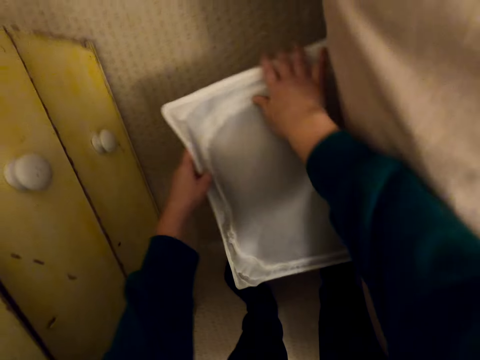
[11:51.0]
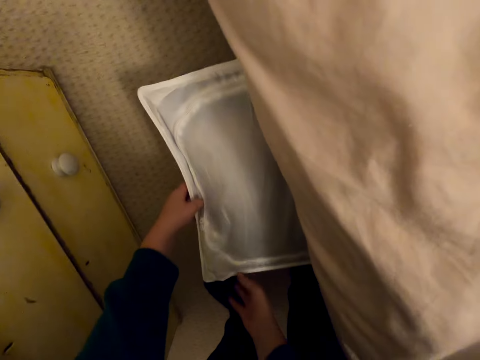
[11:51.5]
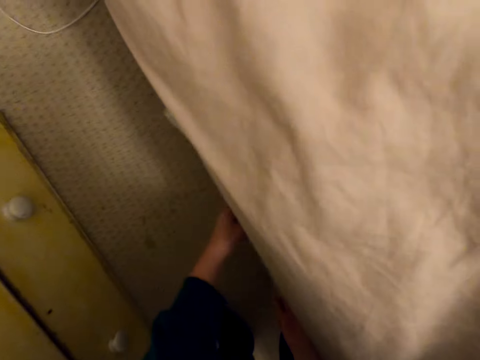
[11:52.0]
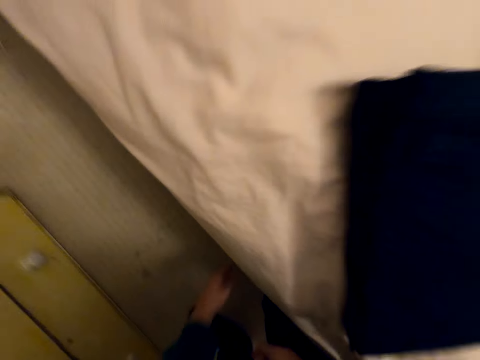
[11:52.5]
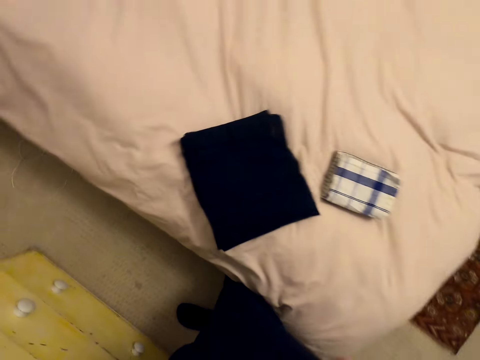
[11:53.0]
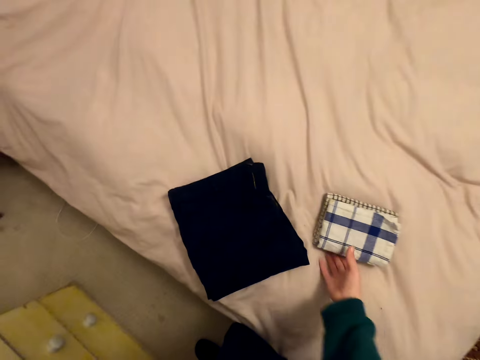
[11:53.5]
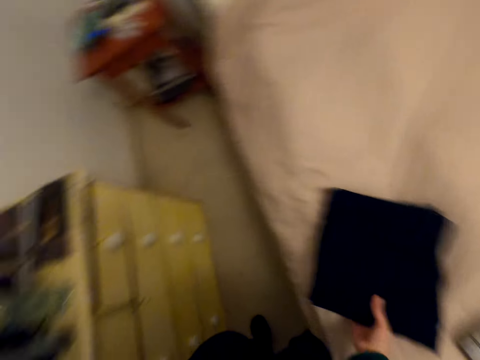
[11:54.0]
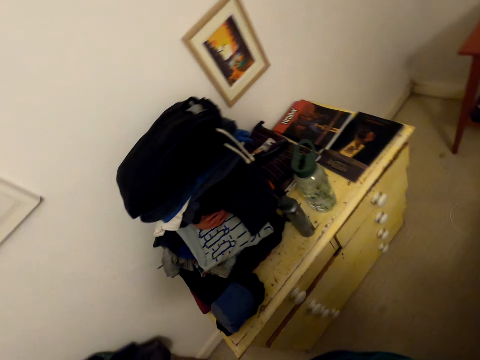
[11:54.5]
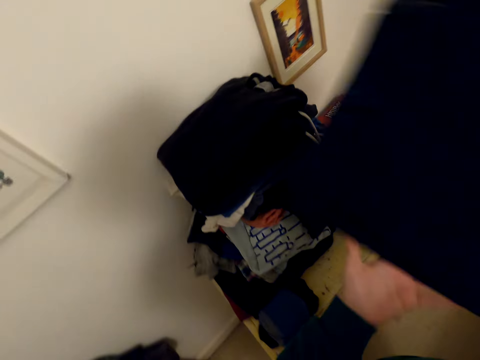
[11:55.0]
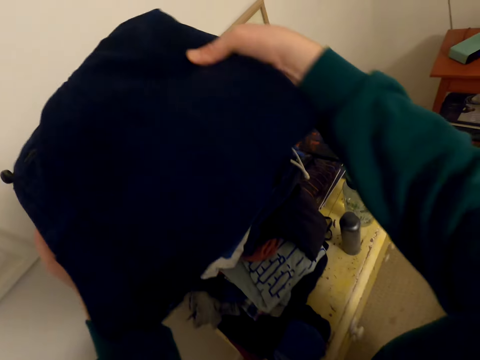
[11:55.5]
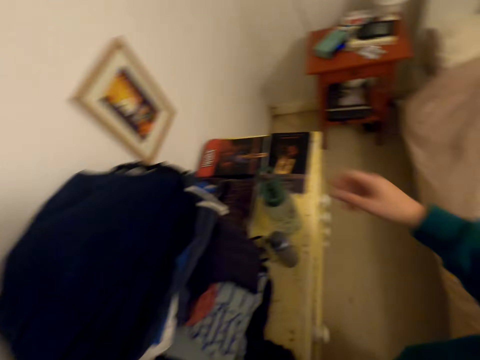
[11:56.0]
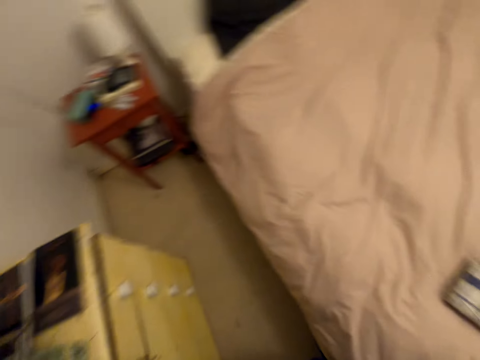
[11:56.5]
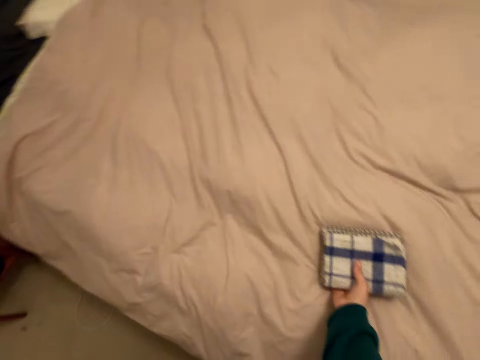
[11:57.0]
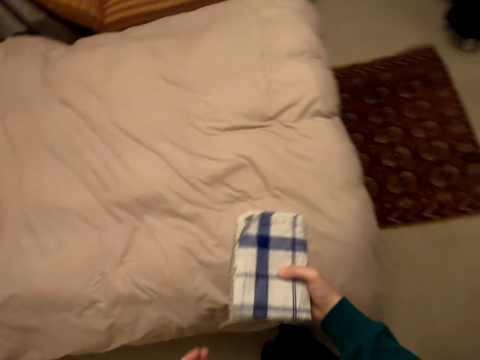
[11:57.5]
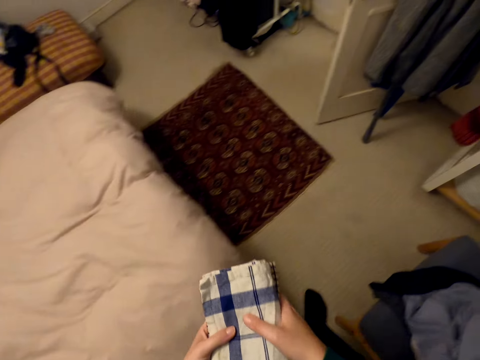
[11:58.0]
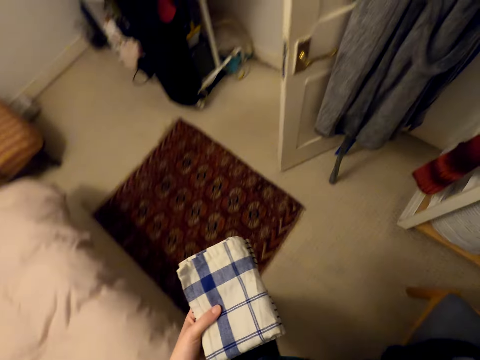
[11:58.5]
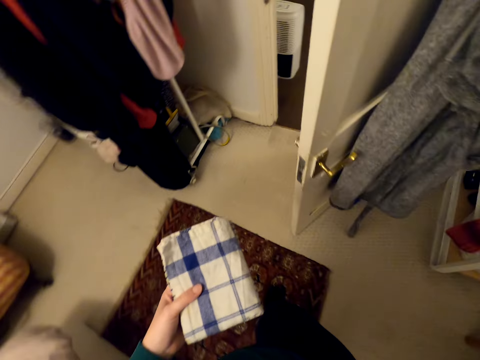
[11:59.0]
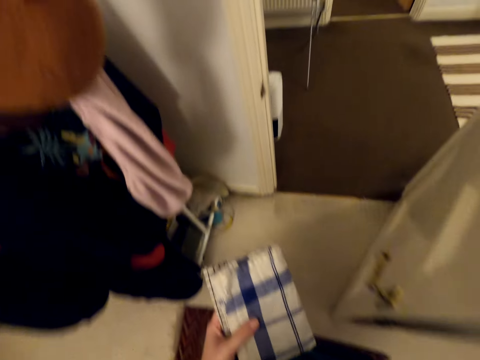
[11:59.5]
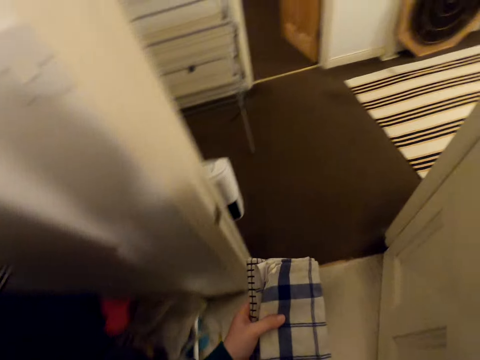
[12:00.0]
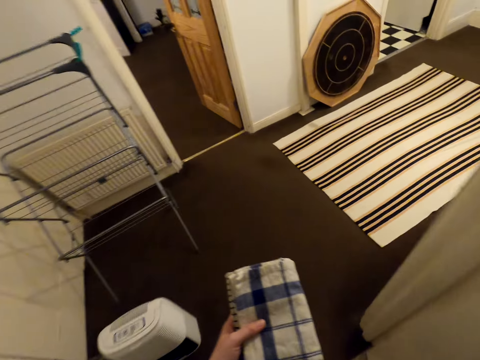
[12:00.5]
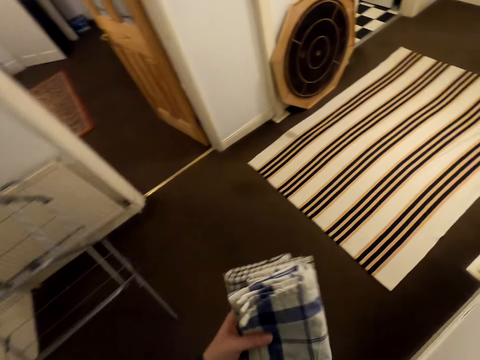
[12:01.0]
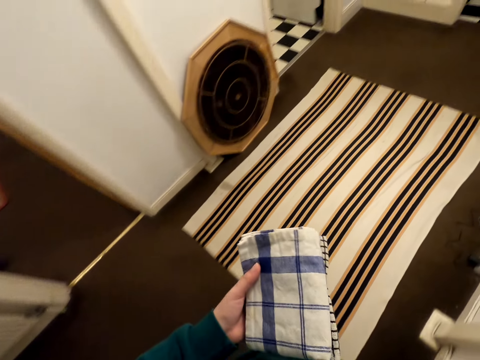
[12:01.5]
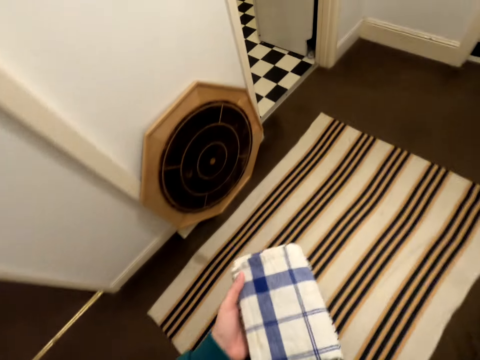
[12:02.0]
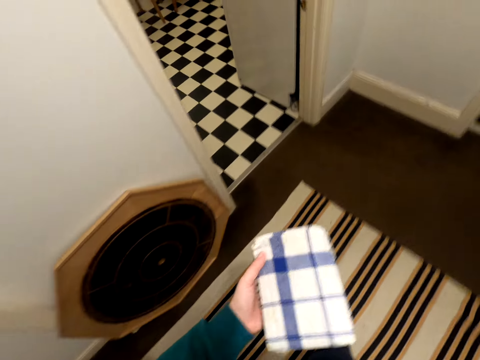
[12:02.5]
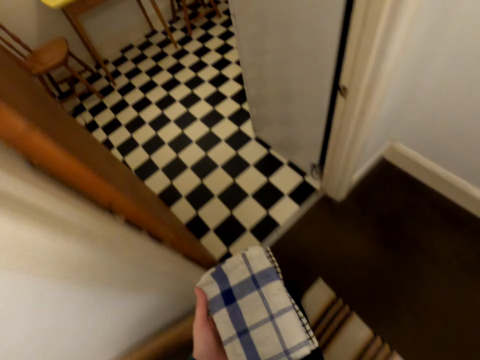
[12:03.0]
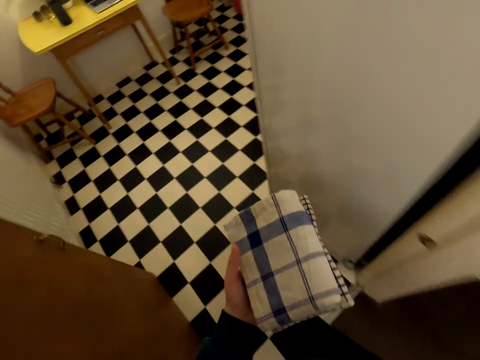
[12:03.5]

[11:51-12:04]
The camera wearer pushes the box or bag under the bed. They look at the bed, pick the cloth or clothes from the bed, hold the cloth and put the cloth on top of the clothes. They pick the hand towel, hold the hand towel and walk to the kitchen. They move around.

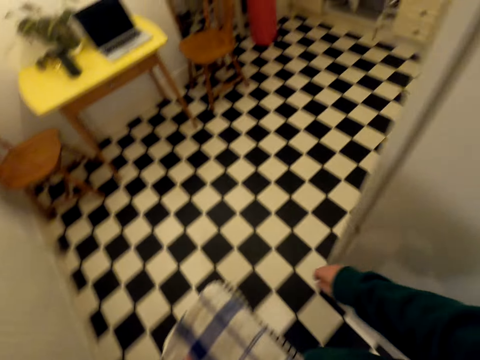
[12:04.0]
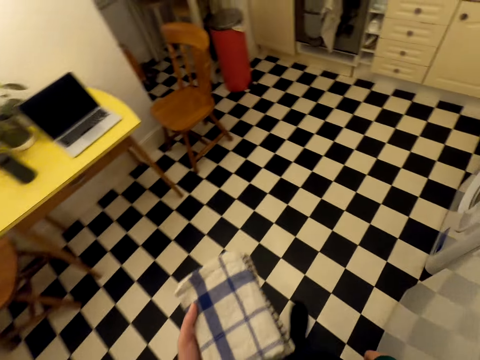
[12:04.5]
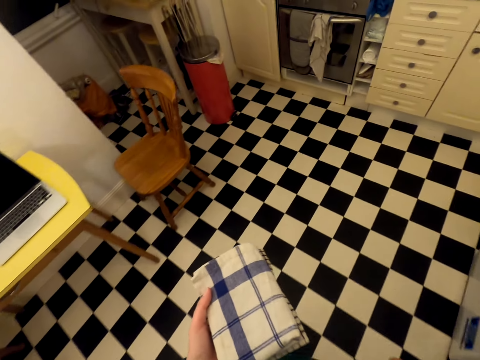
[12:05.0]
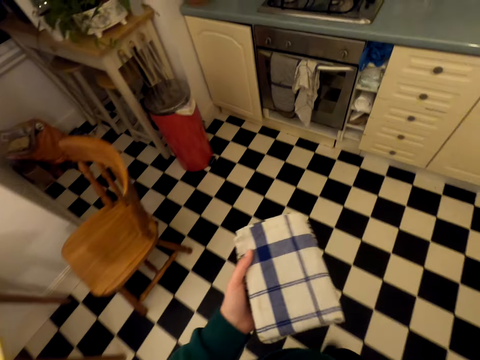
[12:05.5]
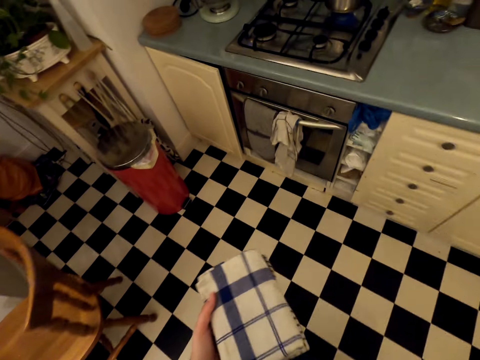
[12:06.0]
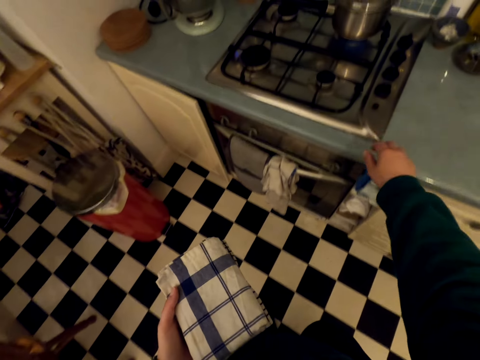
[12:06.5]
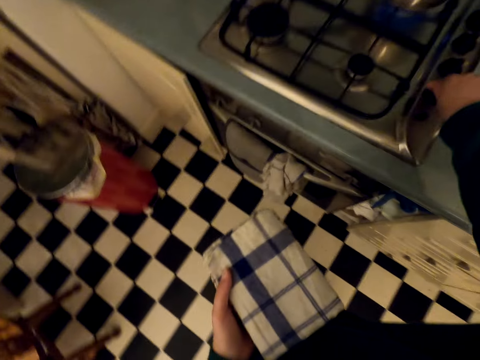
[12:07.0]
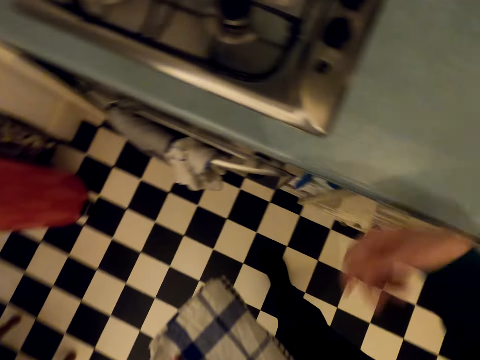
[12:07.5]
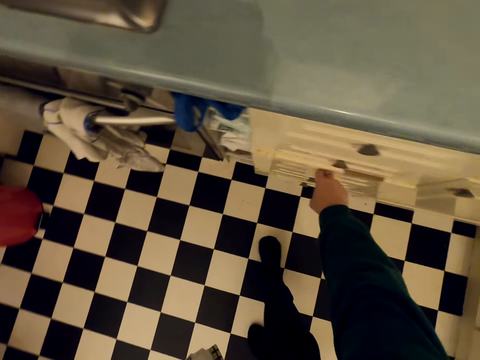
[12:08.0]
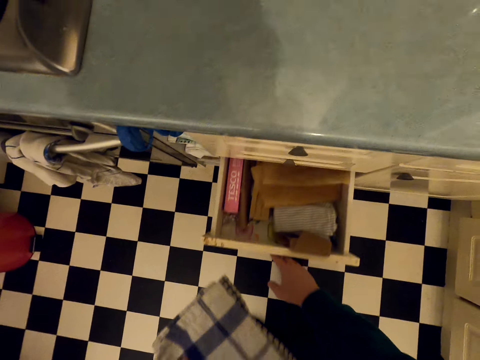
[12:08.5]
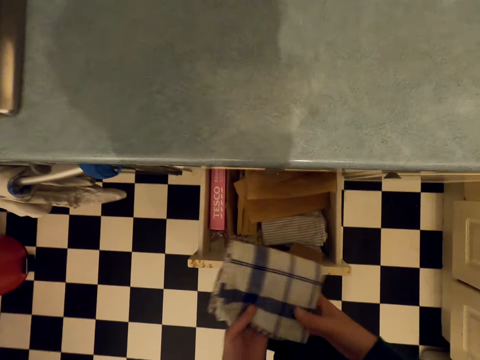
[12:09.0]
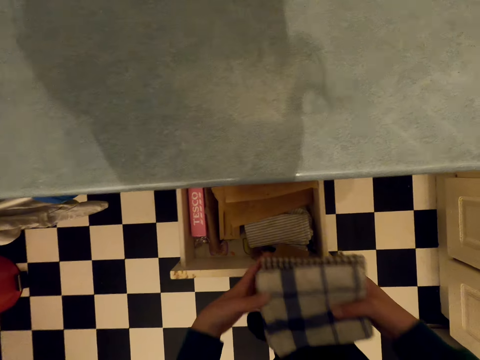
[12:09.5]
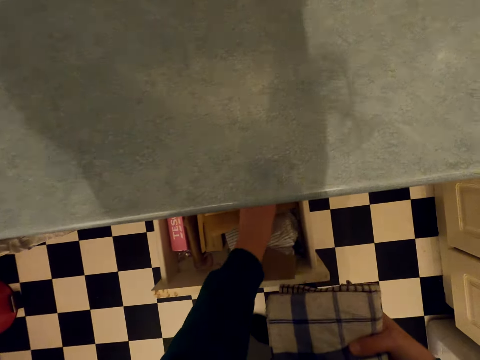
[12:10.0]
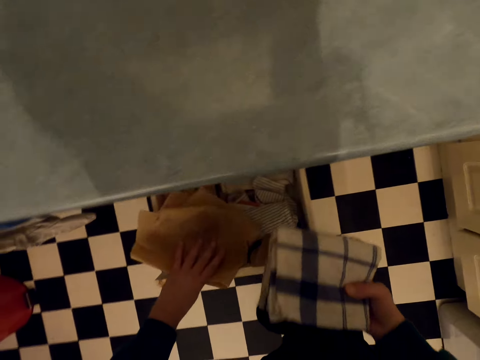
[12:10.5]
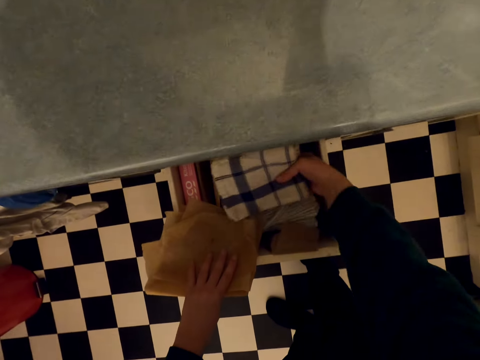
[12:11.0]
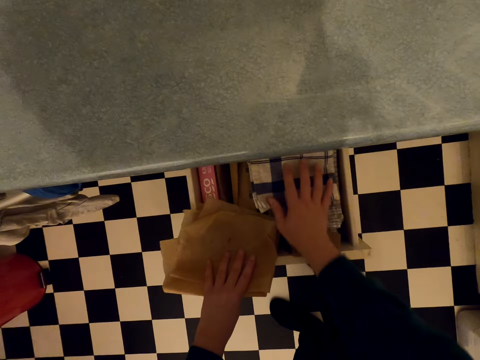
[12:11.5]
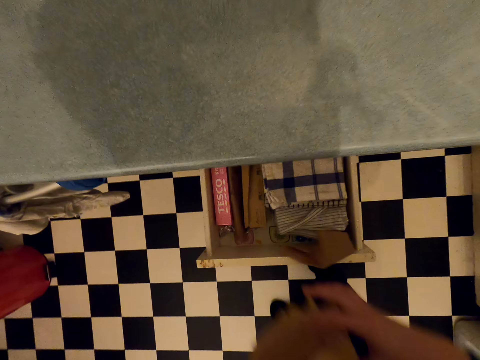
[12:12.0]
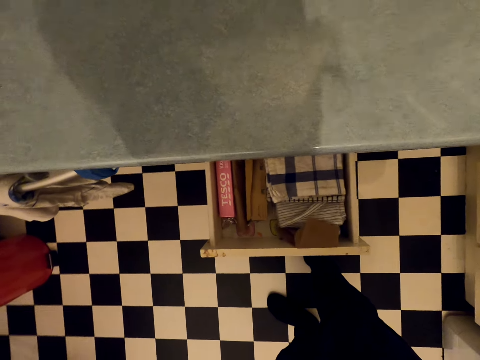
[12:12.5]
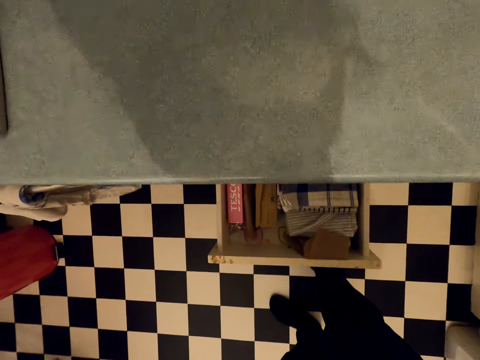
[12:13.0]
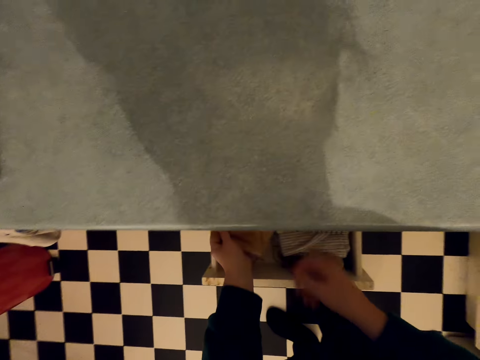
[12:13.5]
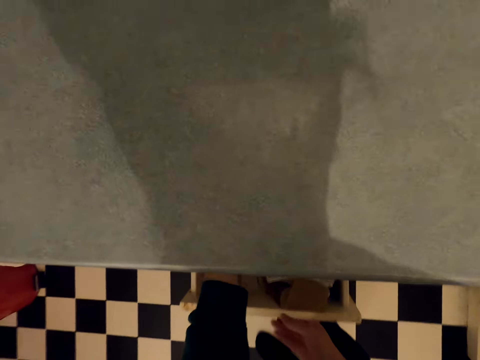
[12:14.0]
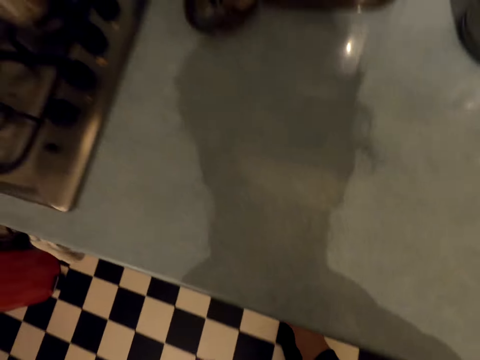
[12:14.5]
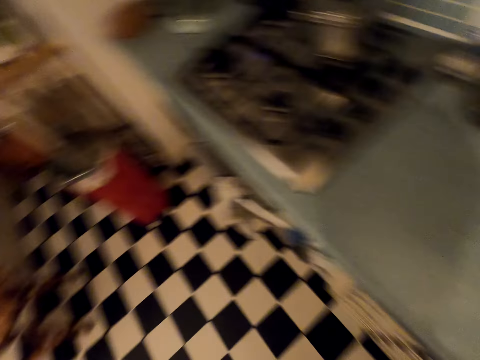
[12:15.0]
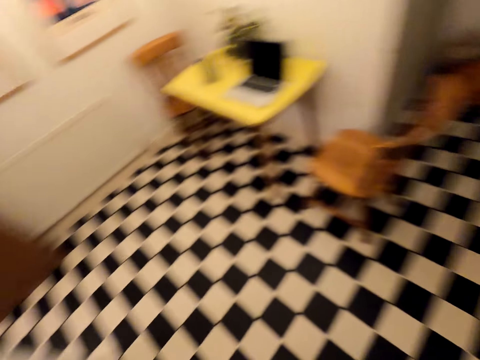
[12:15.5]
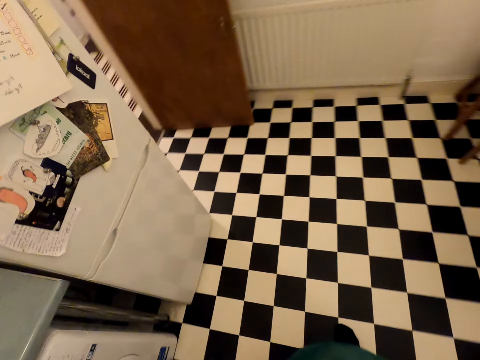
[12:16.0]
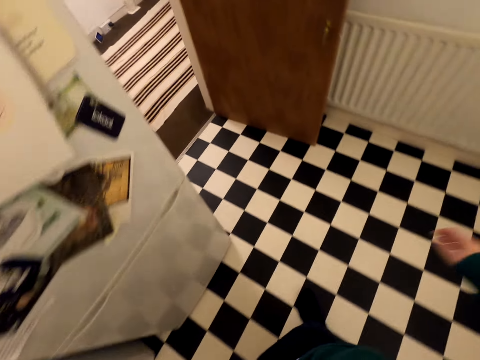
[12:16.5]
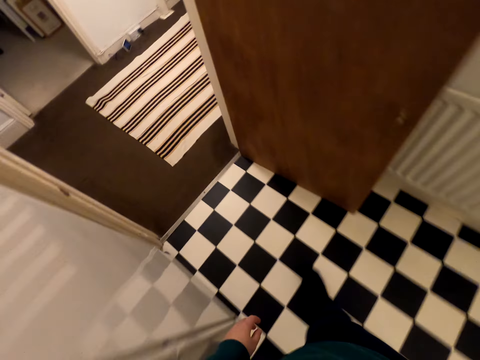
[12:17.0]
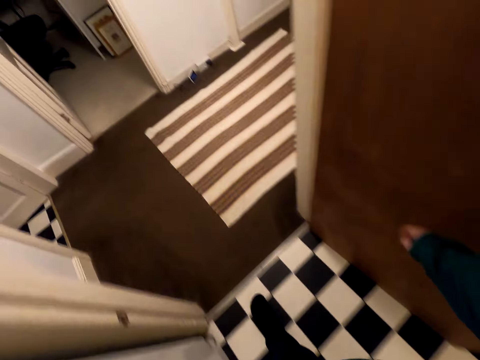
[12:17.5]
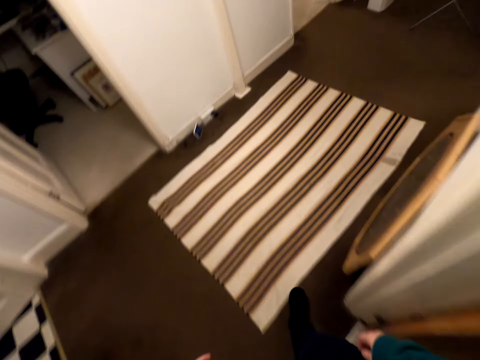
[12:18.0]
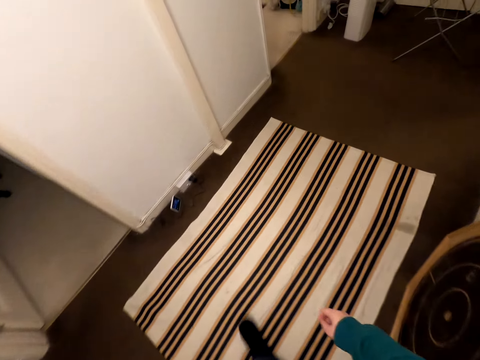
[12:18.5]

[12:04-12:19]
The camera wearer turns the cooker knob. They open the drawer. They pick something. They put the hand towel in the drawer. They hold the object and put the object in the drawer. They close the drawer. They walk toward the bedroom. They move around.
